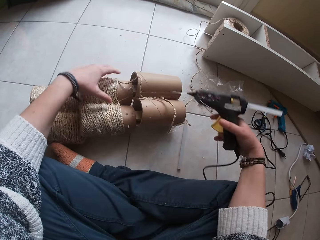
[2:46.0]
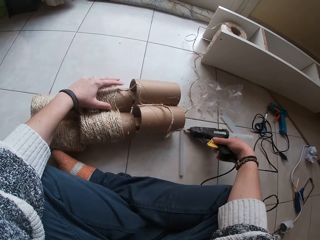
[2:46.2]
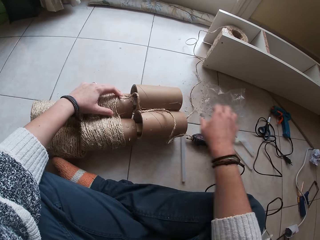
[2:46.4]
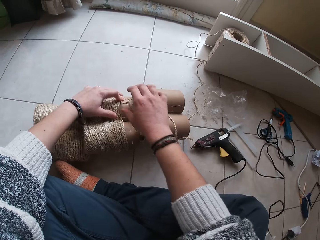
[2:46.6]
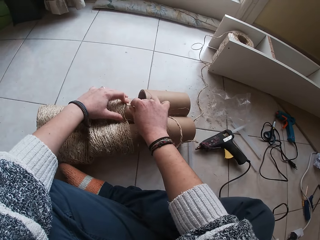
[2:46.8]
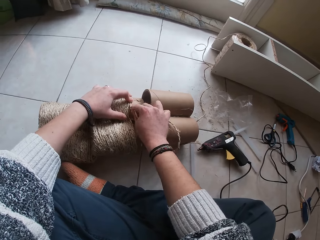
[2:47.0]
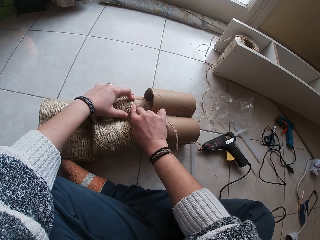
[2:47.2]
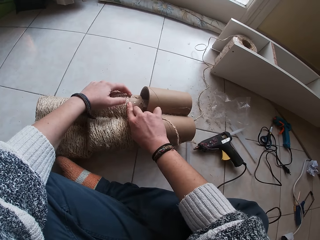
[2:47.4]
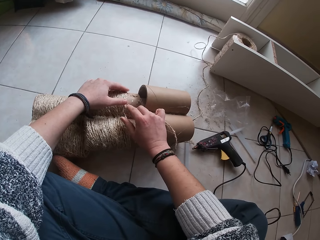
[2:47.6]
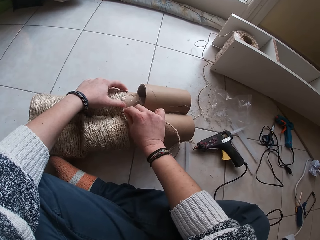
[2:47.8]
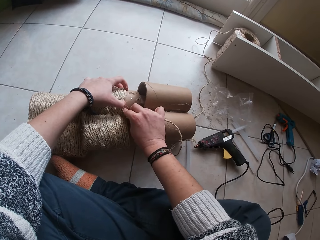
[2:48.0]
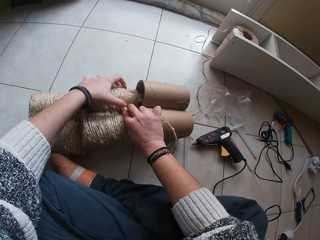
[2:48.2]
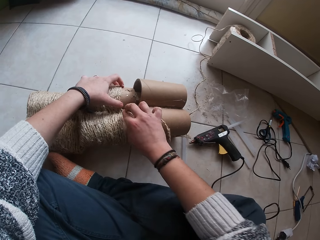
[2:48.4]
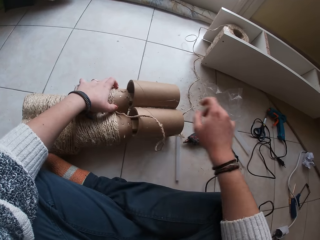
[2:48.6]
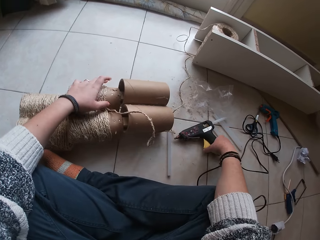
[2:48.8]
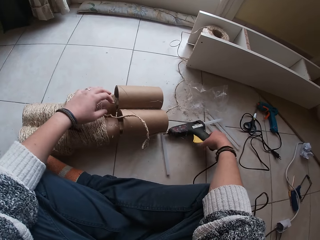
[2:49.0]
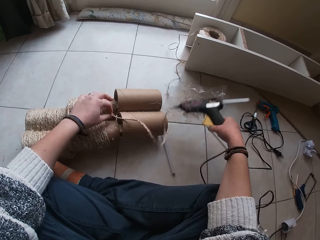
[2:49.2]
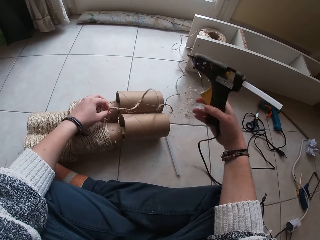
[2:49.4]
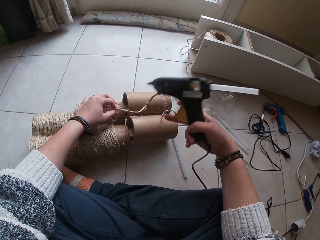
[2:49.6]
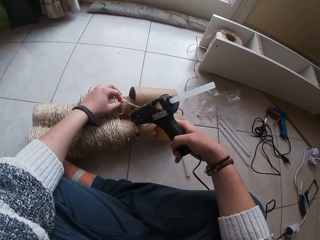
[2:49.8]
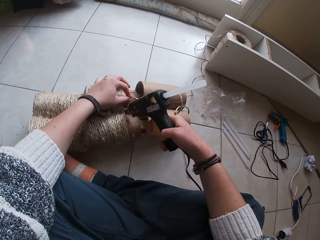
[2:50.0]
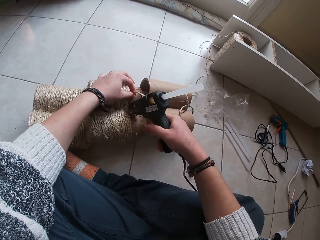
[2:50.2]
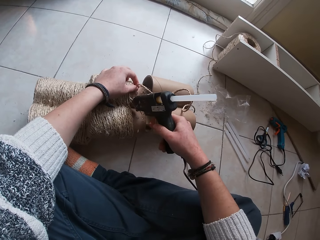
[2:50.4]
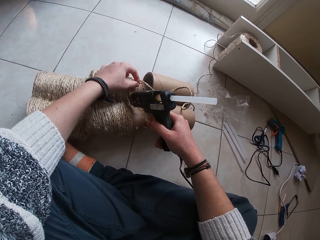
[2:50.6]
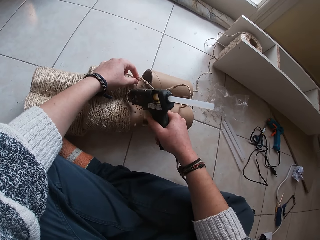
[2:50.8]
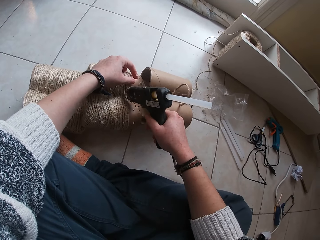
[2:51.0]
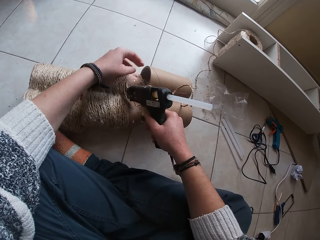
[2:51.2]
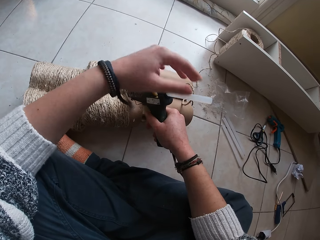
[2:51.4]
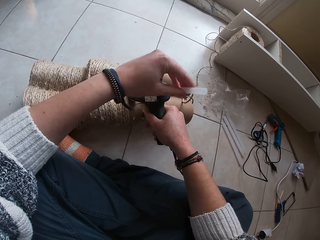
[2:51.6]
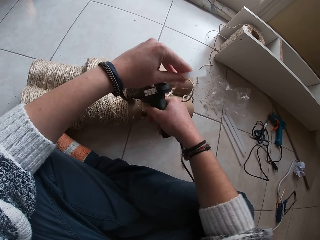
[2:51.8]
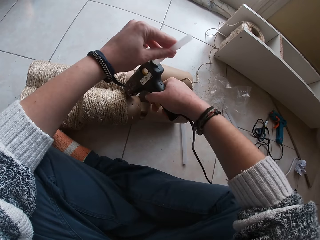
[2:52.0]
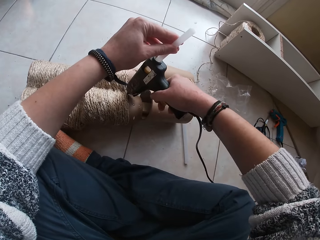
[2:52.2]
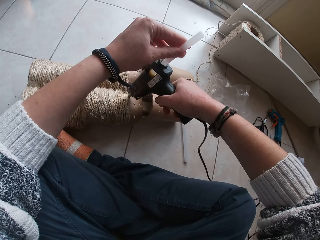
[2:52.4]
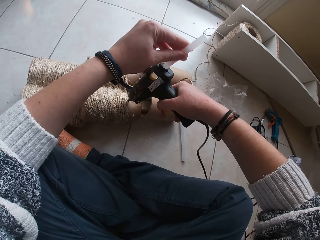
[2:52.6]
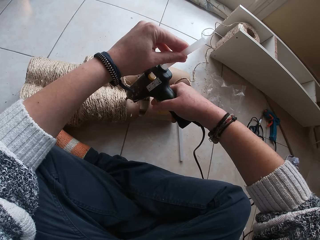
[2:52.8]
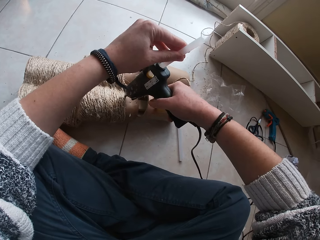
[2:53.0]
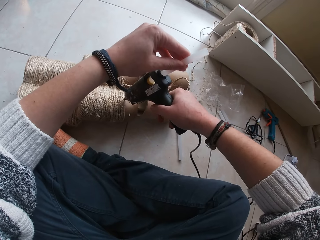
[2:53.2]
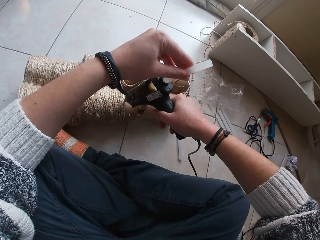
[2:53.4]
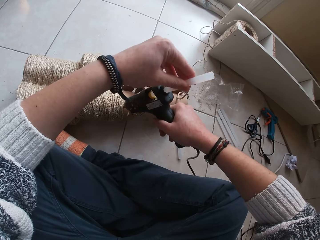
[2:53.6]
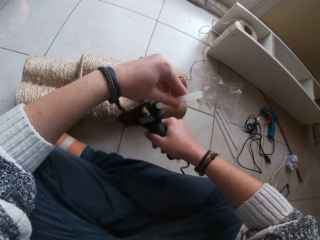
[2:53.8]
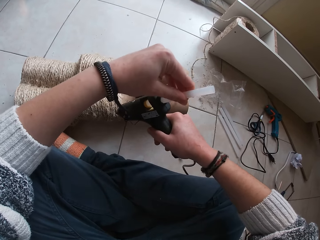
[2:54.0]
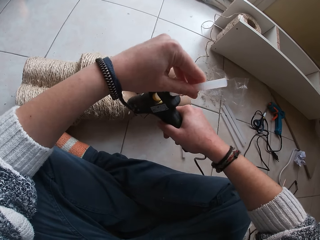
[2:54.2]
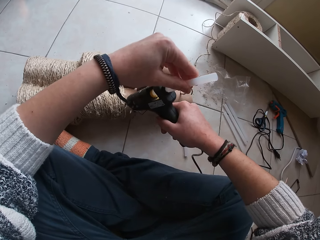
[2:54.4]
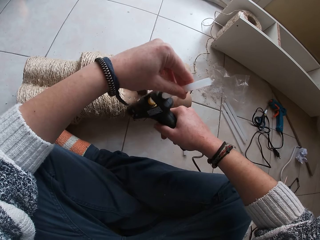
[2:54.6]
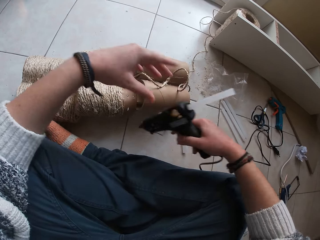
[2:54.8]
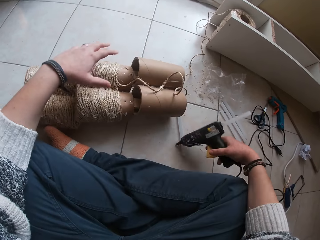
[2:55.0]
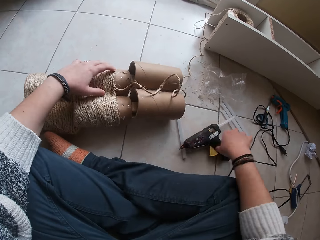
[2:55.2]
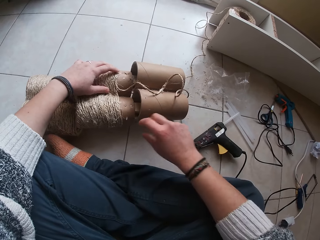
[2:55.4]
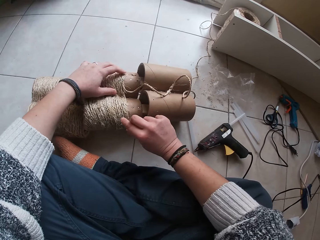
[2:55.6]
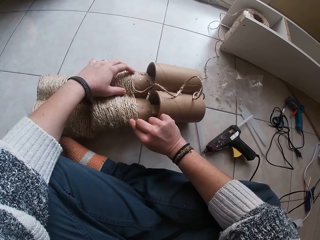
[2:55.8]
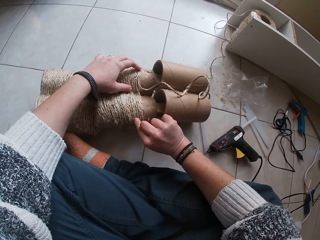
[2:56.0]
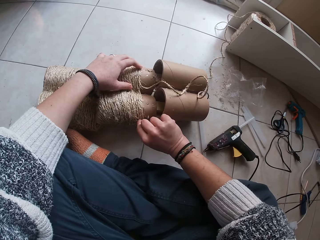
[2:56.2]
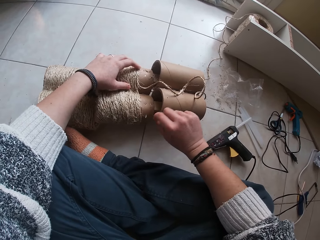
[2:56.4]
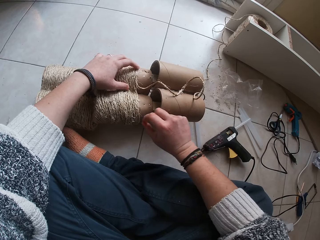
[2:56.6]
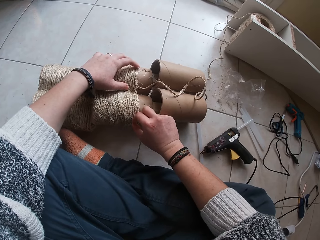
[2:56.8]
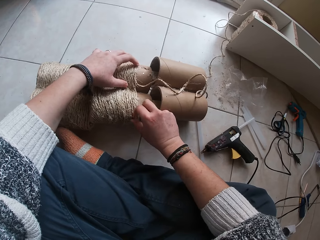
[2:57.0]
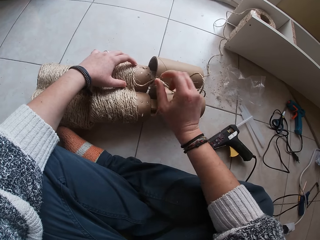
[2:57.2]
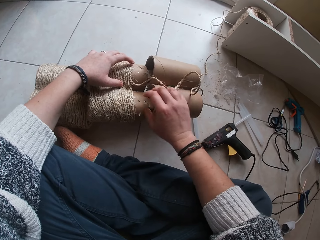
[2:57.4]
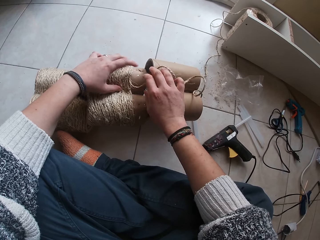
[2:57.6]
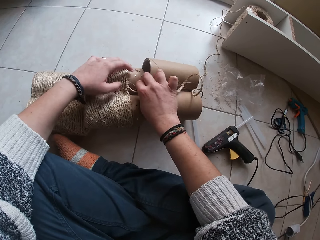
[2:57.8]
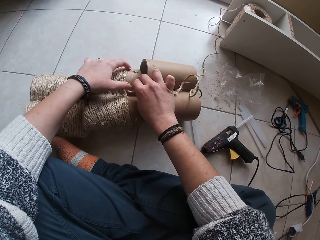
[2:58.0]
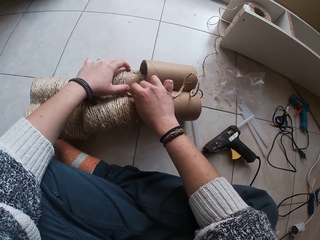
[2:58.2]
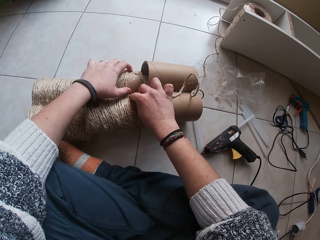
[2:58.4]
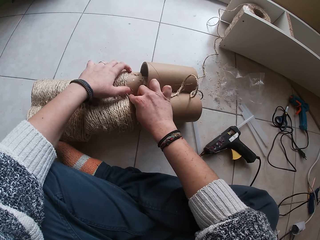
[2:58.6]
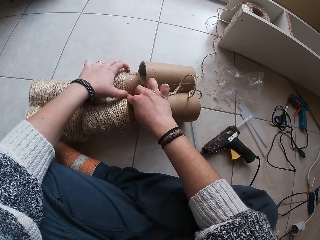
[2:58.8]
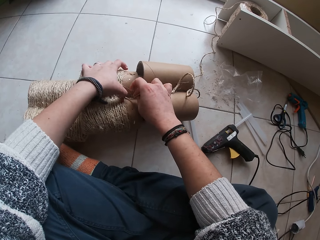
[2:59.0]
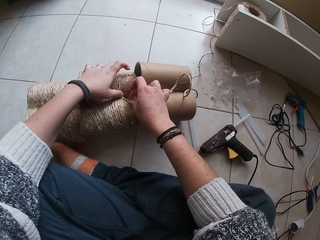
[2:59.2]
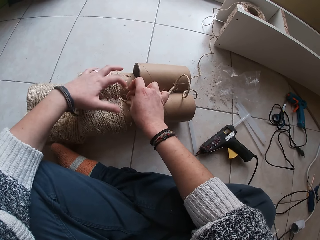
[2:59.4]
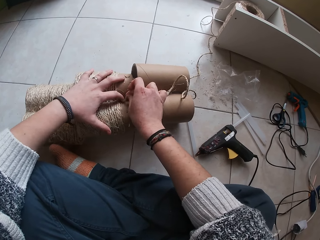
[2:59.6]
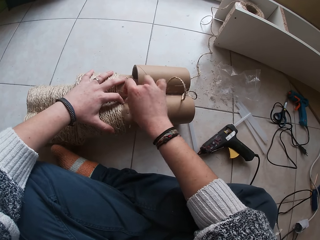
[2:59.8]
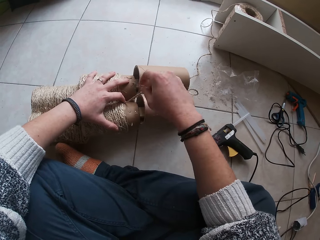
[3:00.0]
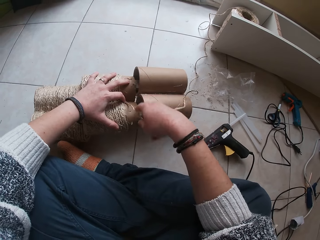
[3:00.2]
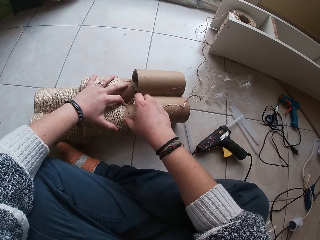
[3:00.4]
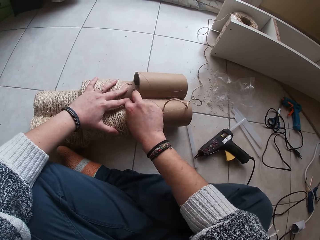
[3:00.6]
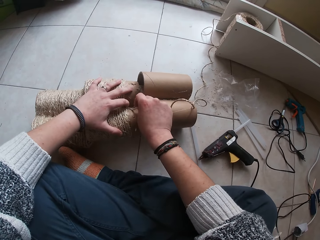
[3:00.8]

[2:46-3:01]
The camera wearer drops the wood gum gun on the floor with her right hand. She places the twine rope over the wood gum gun on the cardboard tube with her hands. She picks the wood gum gun from the floor with her right hand. She applies gum from the wood gum gun on the cardboard tube with her right hand. She holds the straw at the bottom of the wood gum gun with her left hand. She drops the wood gum gun on the floor with her right hand. She picks some wool on the twine rope with her right hand. She places the twine rope over the wood gum gun on the cardboard tube with her hands.

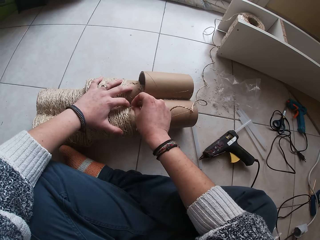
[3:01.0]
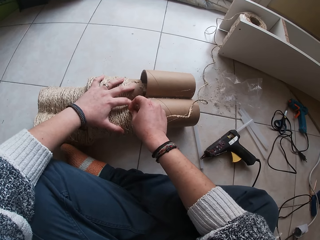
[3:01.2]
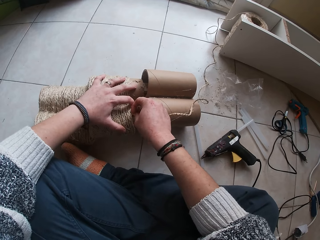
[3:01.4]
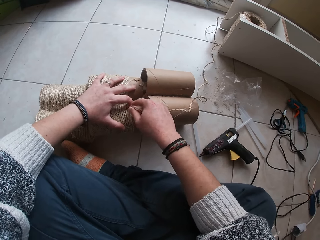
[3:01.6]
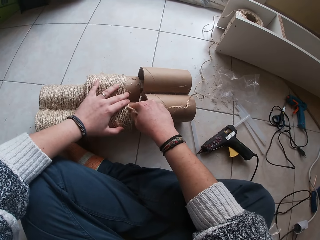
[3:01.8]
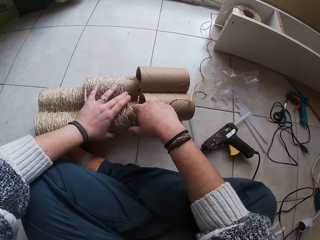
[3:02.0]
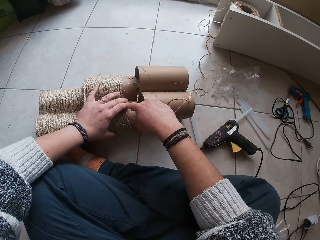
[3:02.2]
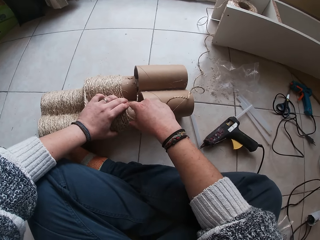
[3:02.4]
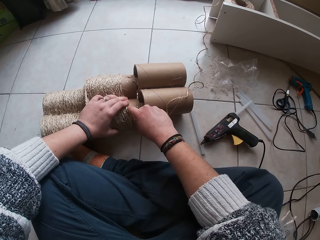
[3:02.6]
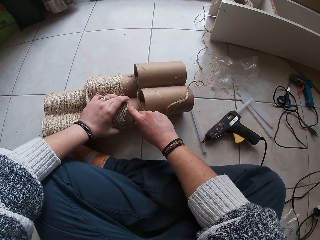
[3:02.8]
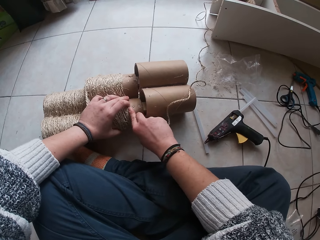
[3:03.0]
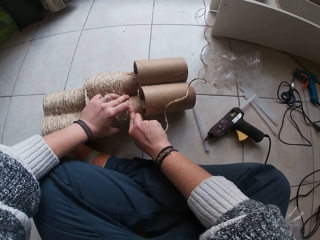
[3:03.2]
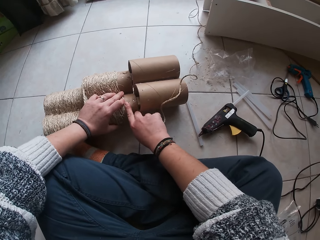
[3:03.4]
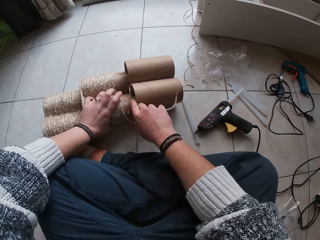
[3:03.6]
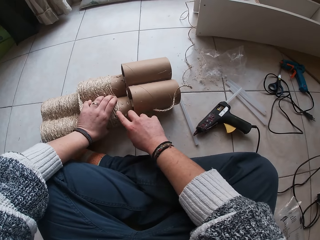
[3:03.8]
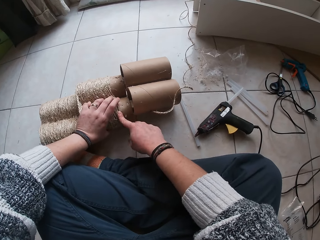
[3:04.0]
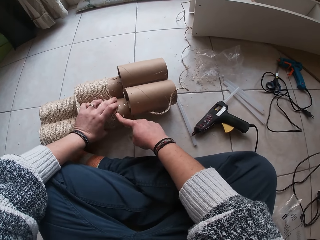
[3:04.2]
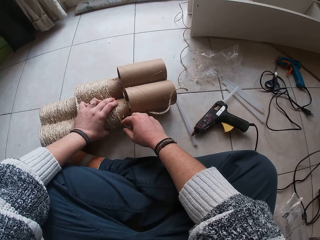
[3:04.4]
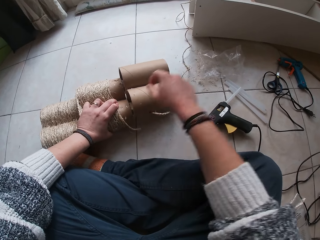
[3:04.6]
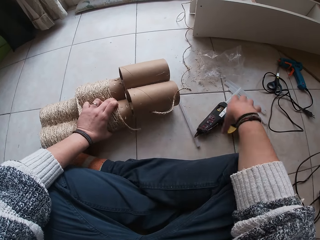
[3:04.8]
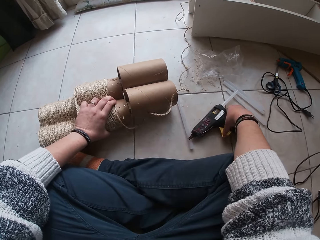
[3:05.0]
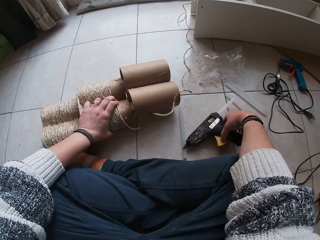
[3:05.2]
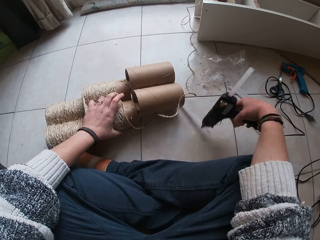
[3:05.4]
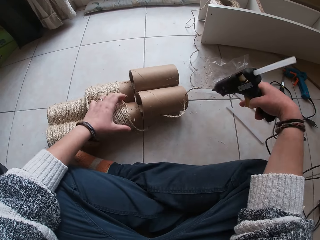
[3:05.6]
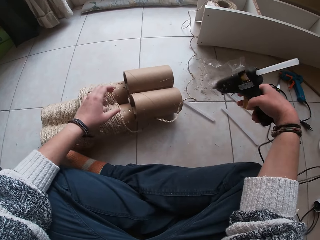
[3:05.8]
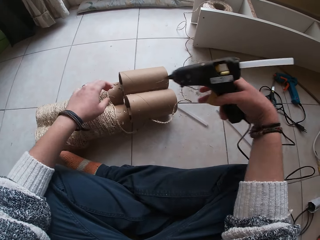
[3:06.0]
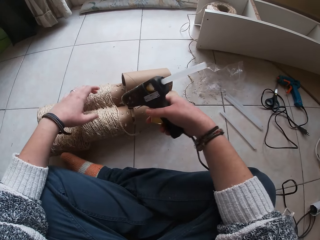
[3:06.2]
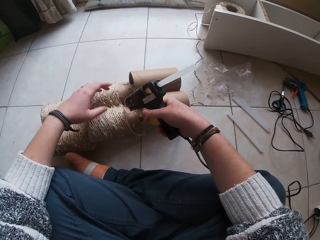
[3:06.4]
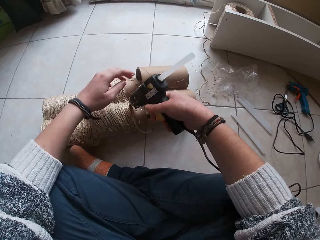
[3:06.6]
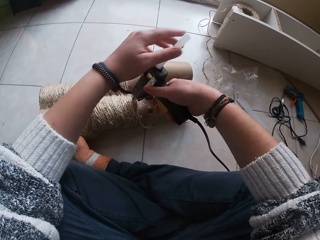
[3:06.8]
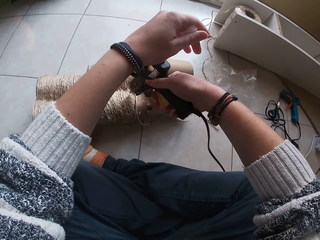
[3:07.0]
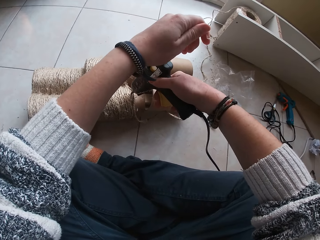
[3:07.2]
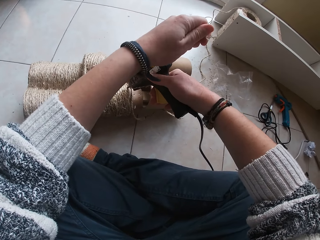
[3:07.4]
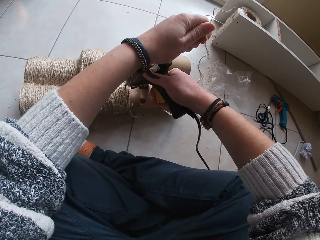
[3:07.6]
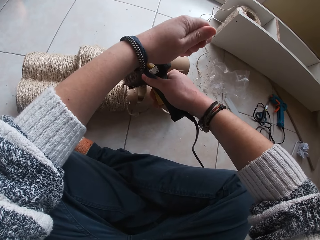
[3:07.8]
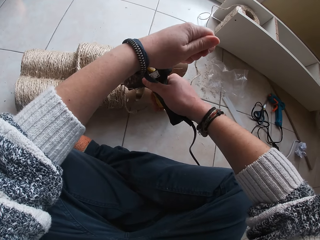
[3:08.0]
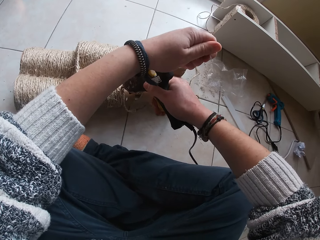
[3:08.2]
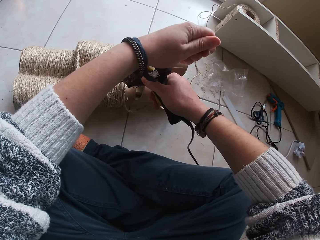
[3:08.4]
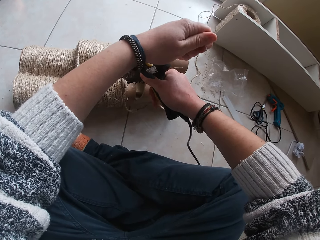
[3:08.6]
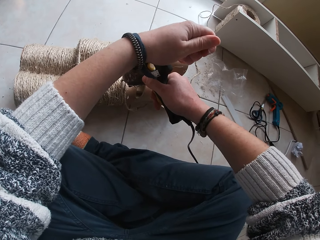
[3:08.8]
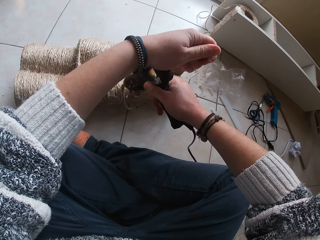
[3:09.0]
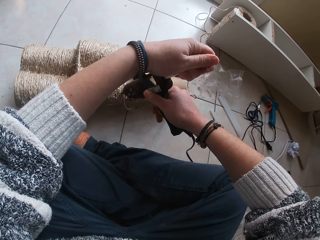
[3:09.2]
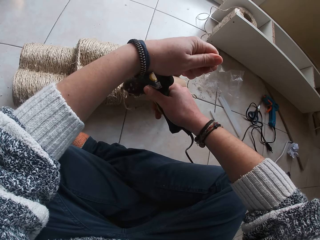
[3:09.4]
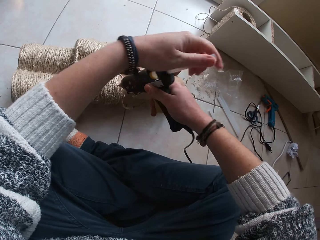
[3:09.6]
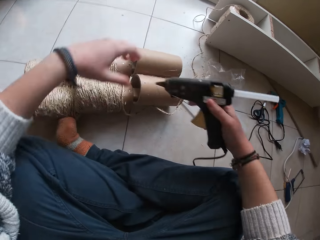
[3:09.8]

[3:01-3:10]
The camera wearer picks up the wood gum gun from the floor with her right hand. She holds the straw at the bottom of the wood gum gun with her left hand. She applies gum from the wood gum gun on the cardboard tube with her right hand.
